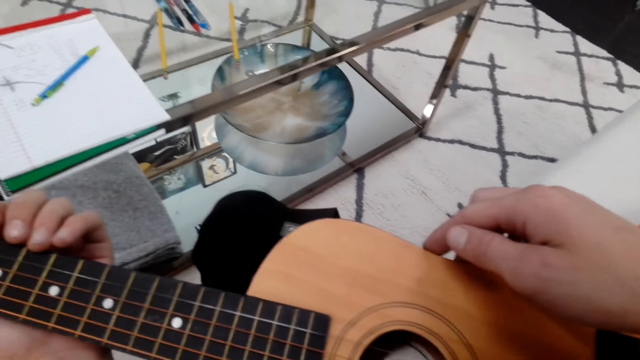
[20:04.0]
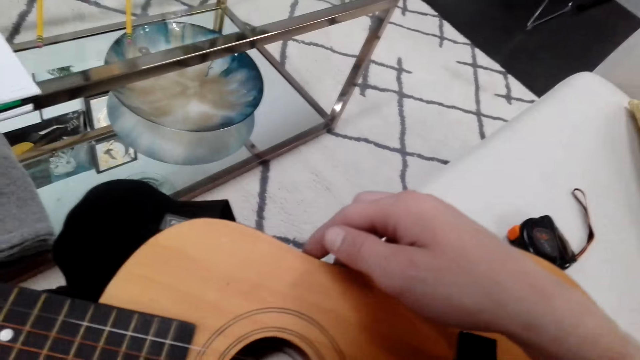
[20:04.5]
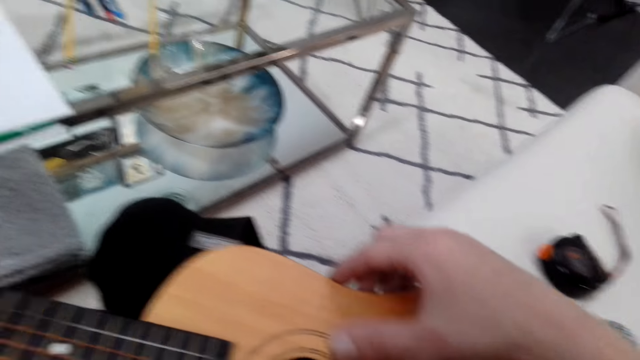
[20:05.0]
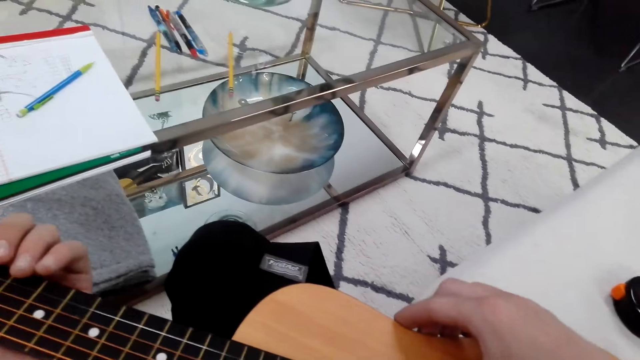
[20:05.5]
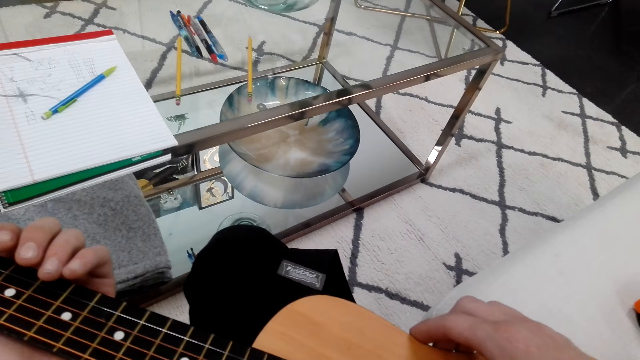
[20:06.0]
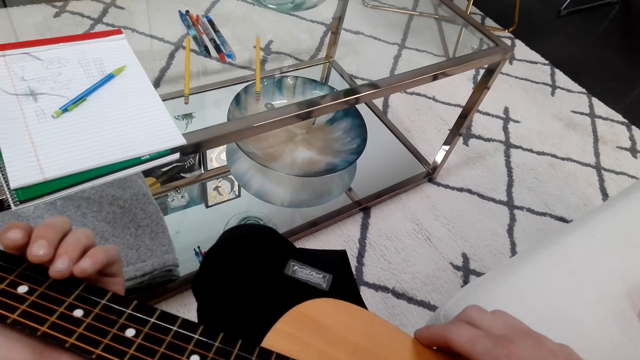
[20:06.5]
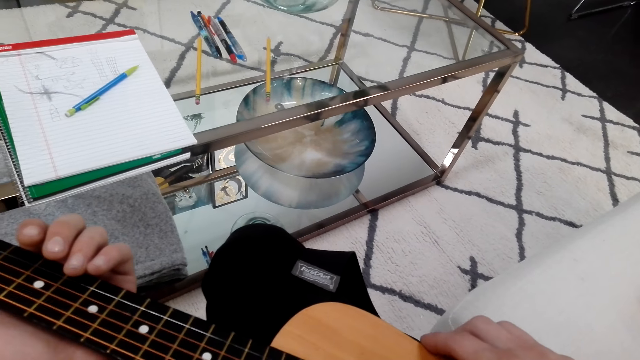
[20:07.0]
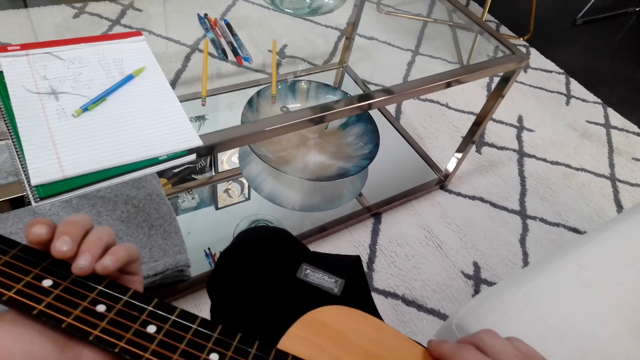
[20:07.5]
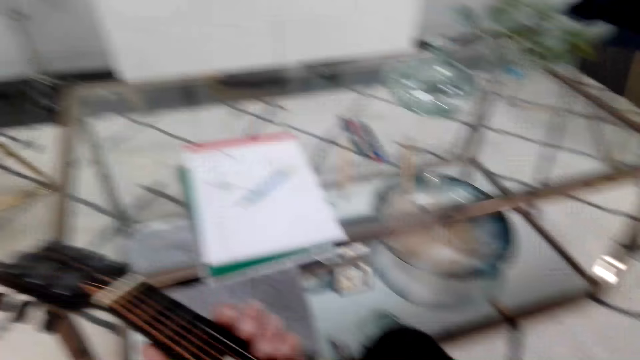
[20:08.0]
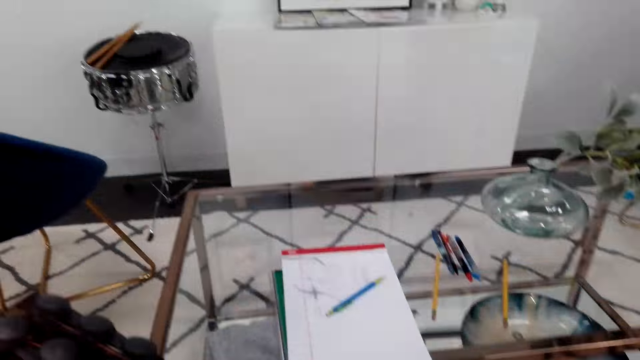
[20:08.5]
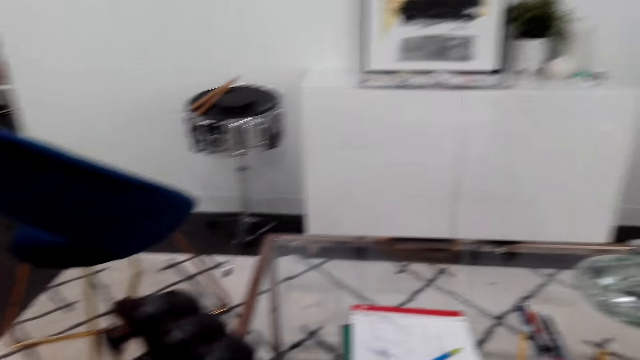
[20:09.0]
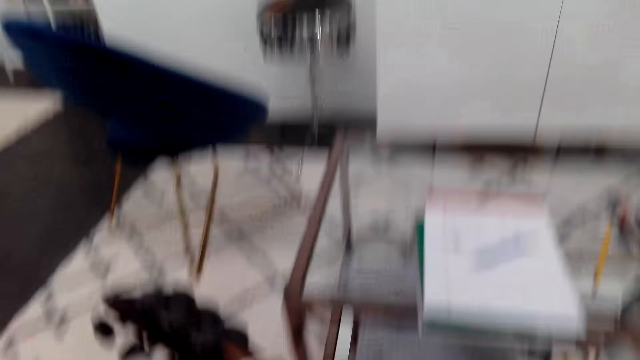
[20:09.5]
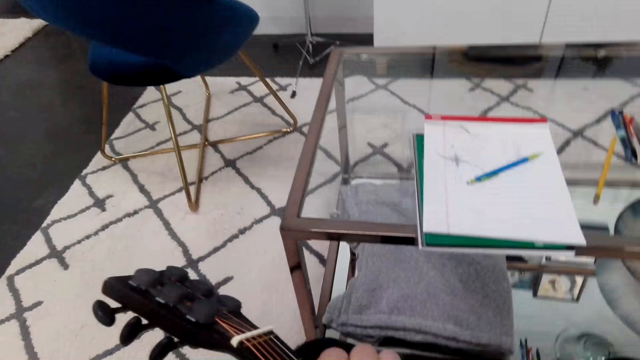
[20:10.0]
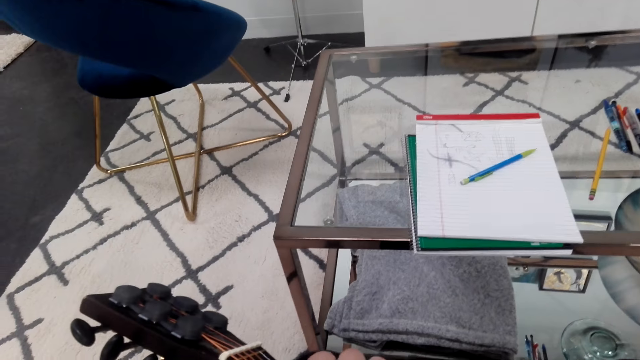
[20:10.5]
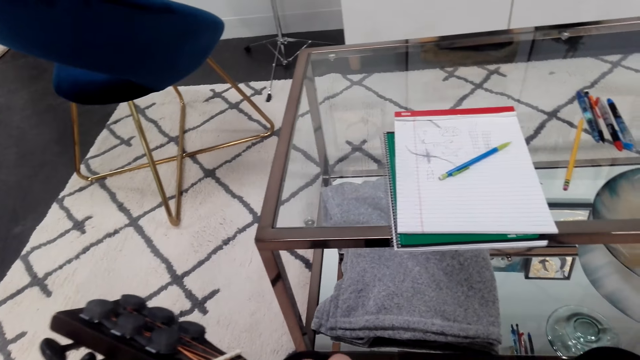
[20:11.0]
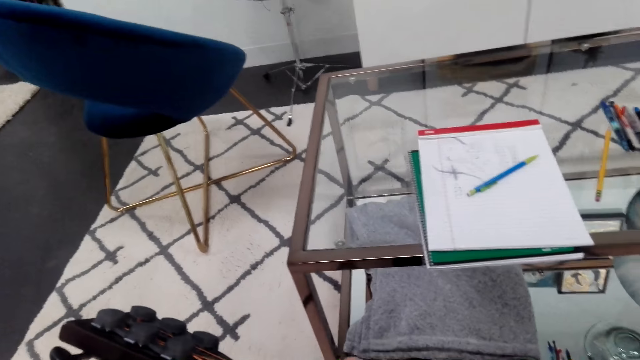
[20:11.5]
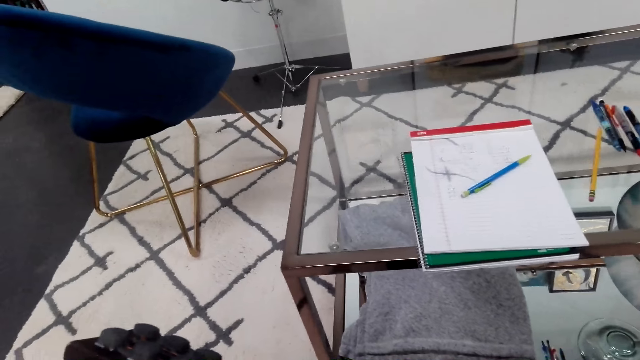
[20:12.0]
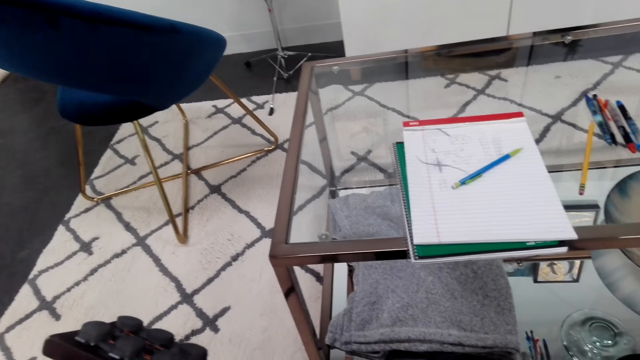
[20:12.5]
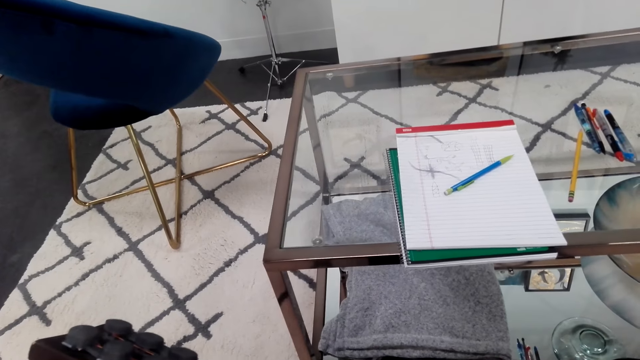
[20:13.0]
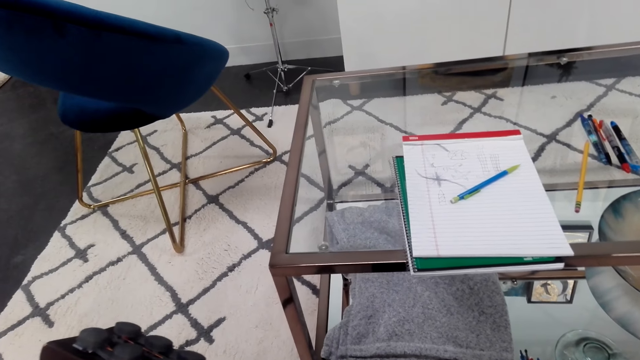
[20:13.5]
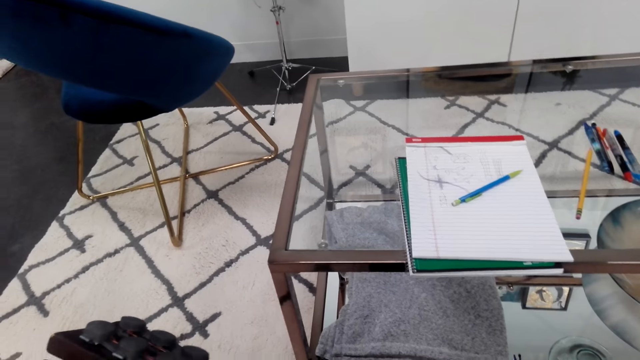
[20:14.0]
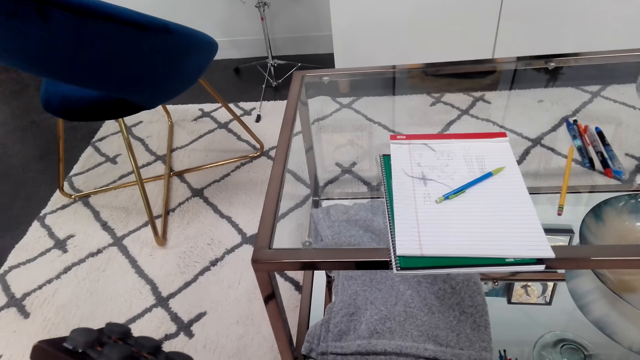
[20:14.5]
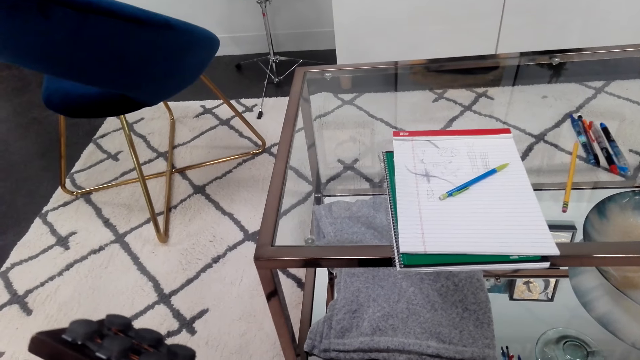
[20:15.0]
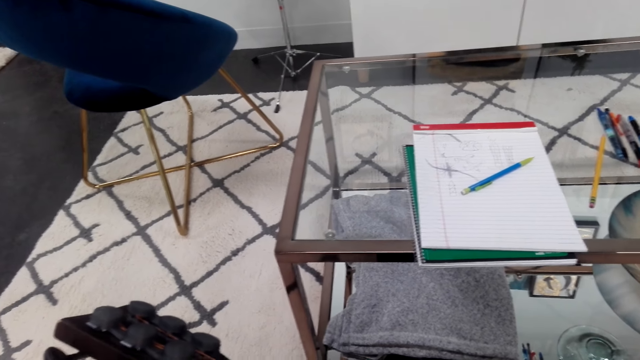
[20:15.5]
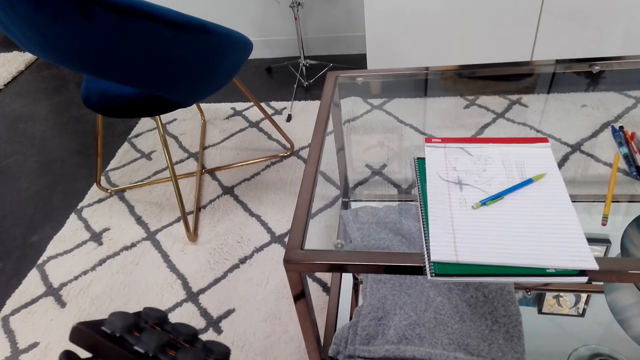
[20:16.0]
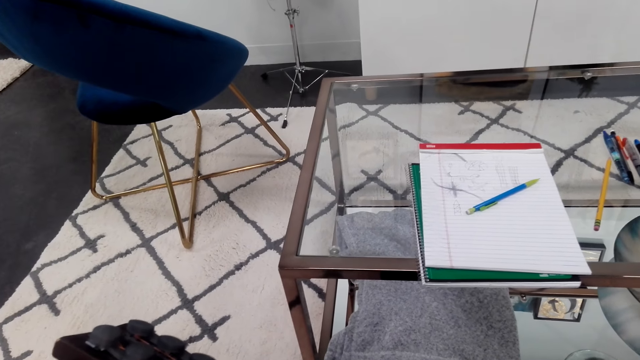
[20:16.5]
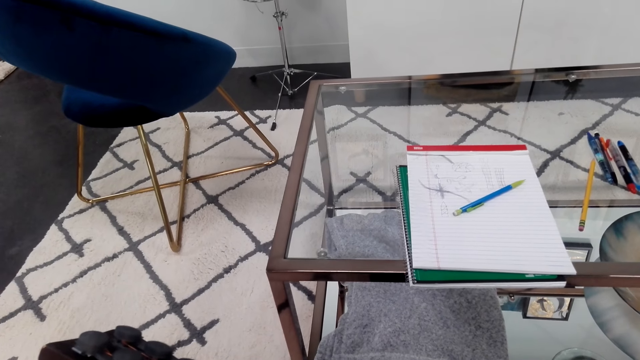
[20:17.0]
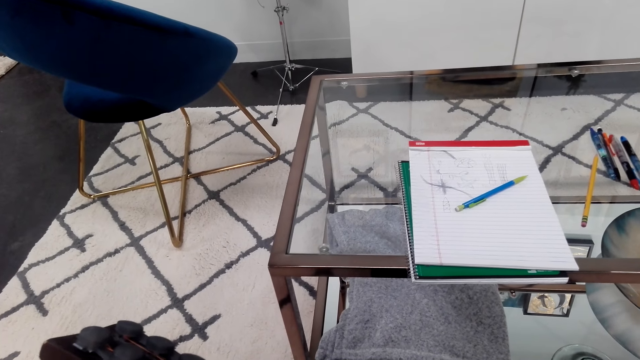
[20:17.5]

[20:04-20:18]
The camera wearer looks at the guitar. They play the guitar. They stop playing the guitar. They look around. They play the guitar.

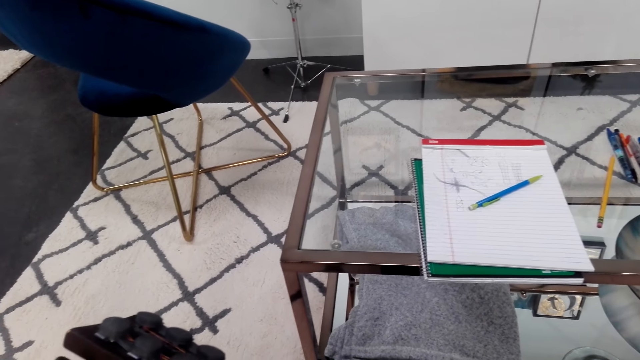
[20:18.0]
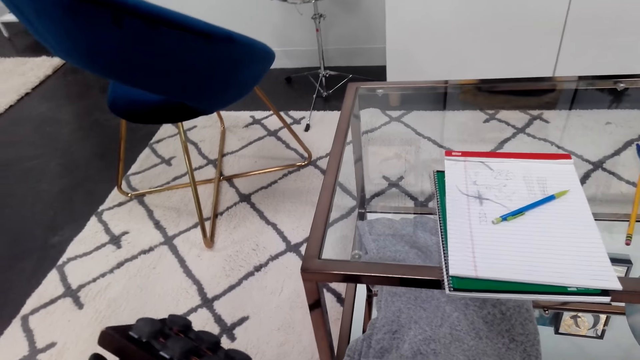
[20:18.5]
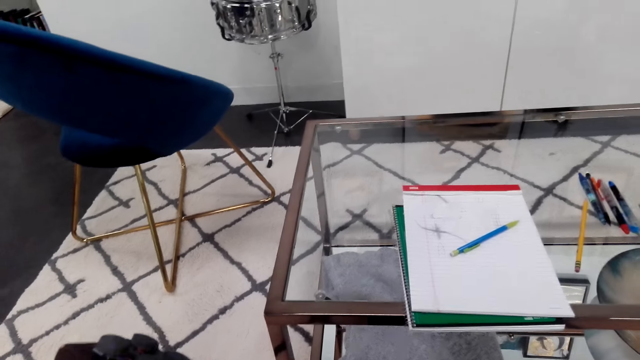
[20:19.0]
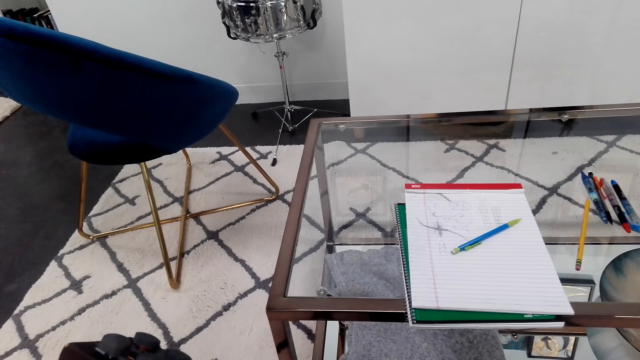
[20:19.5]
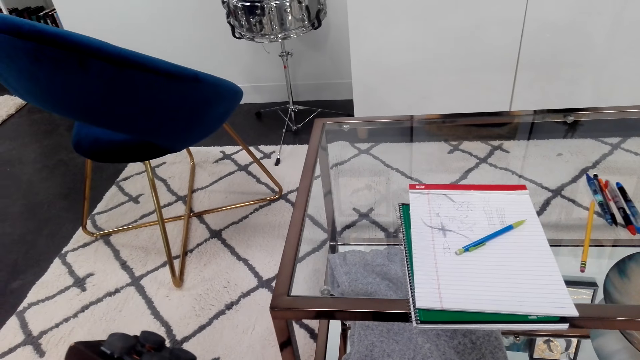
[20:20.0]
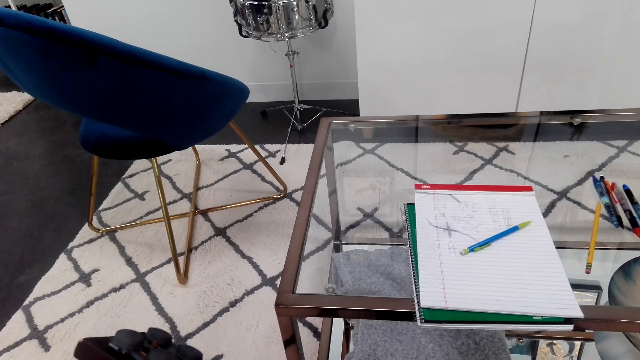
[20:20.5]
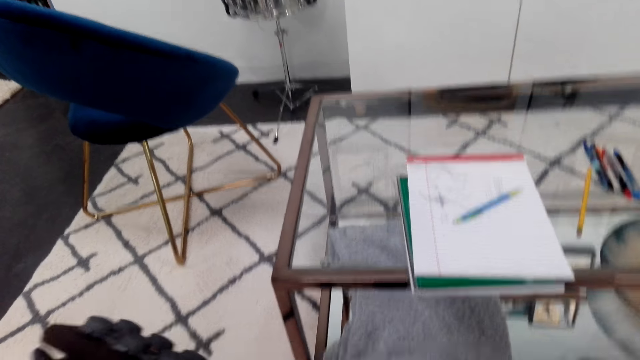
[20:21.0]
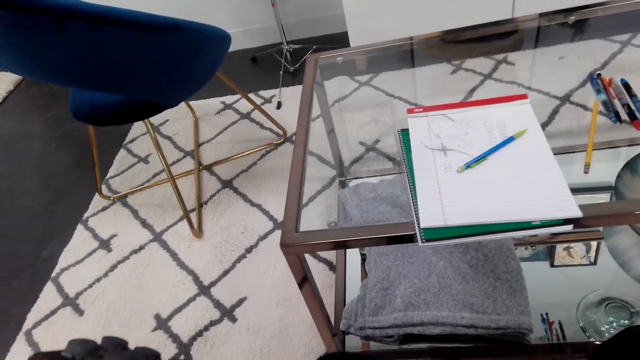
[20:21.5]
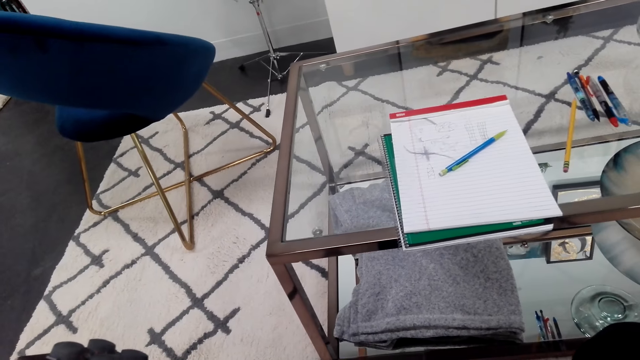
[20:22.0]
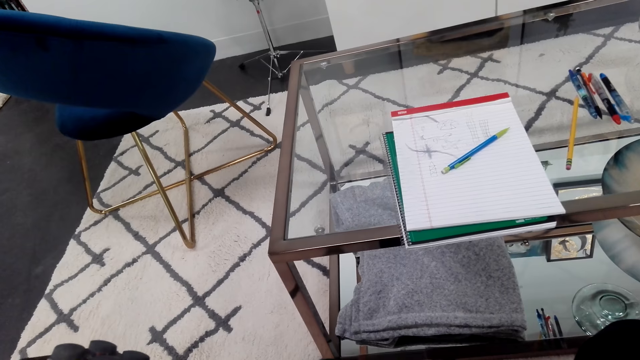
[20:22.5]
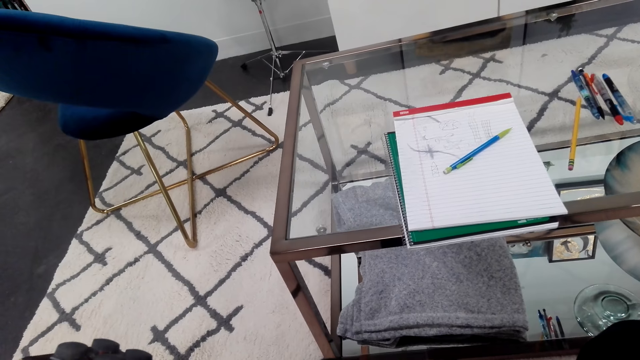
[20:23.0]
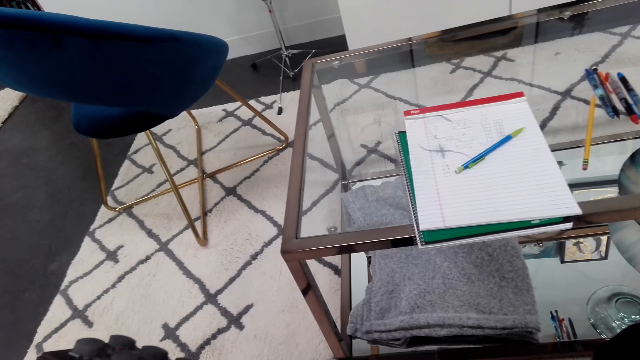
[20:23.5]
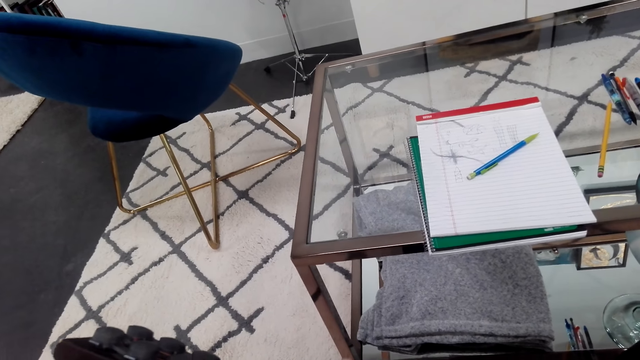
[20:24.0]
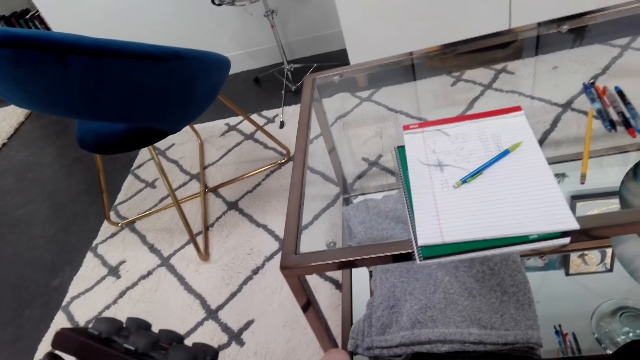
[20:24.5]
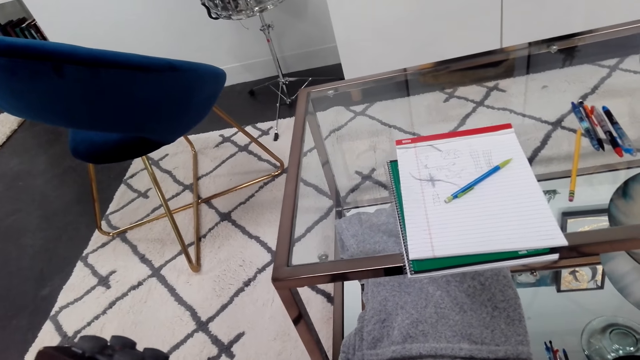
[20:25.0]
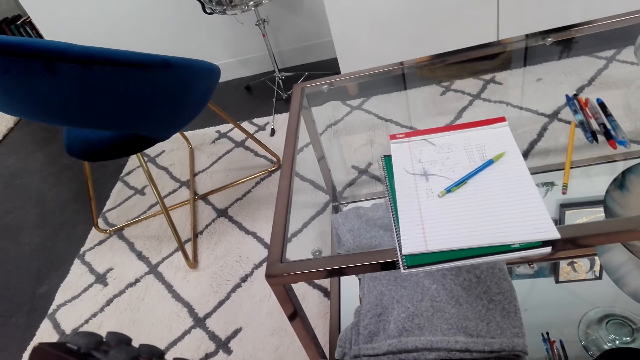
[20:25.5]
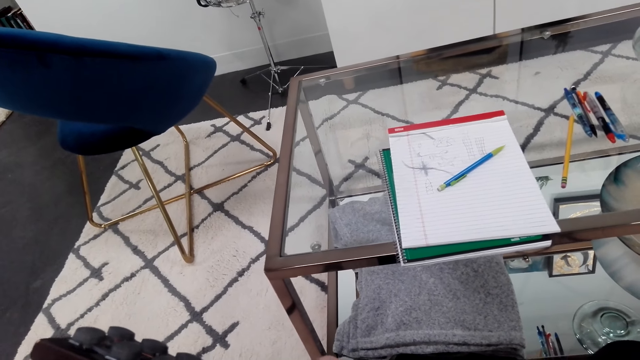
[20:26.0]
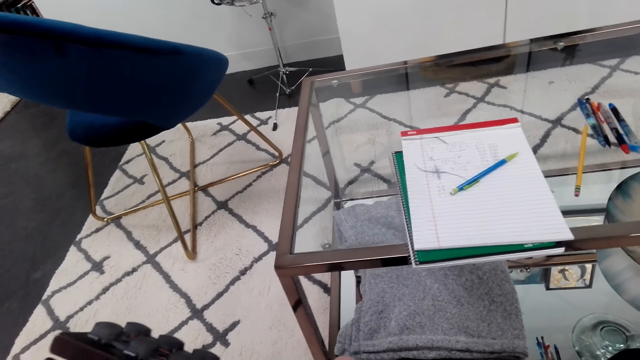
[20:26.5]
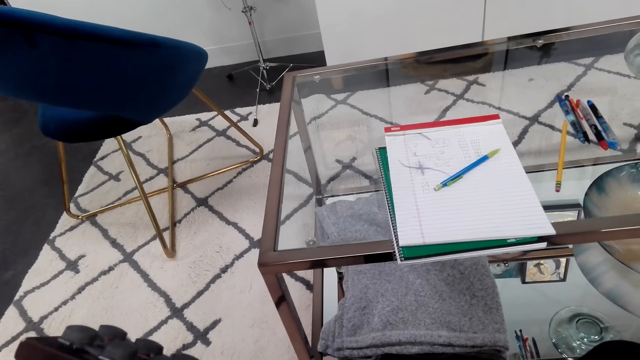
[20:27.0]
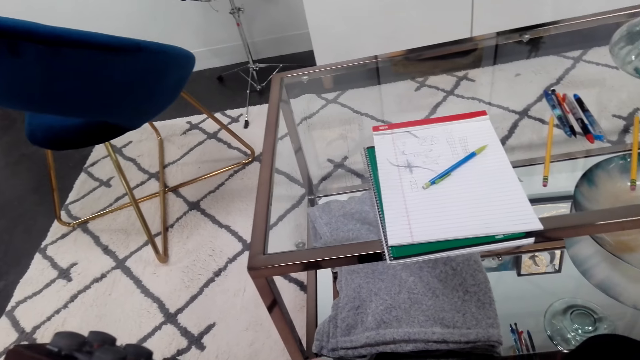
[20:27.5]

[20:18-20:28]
The camera wearer plays the guitar.
